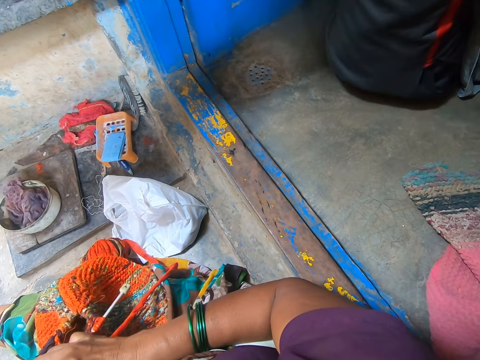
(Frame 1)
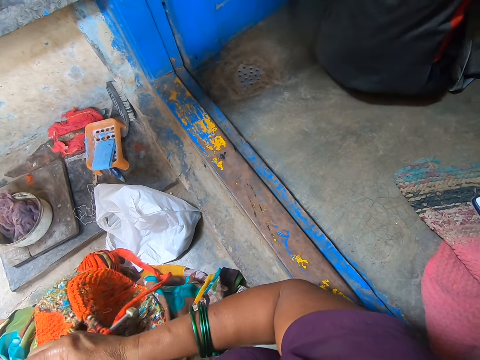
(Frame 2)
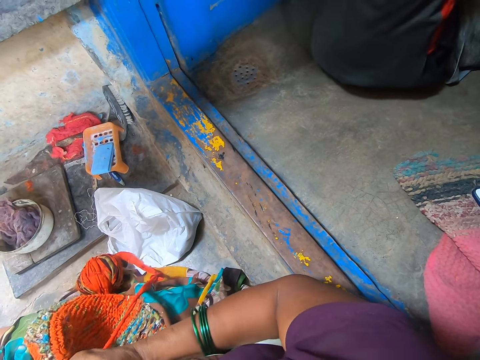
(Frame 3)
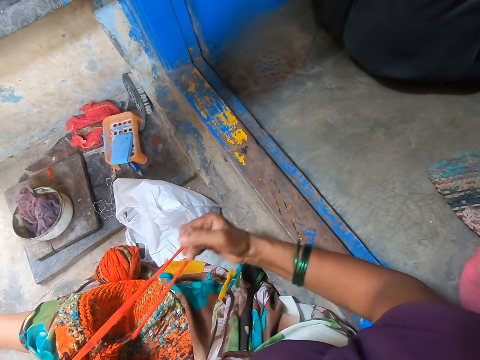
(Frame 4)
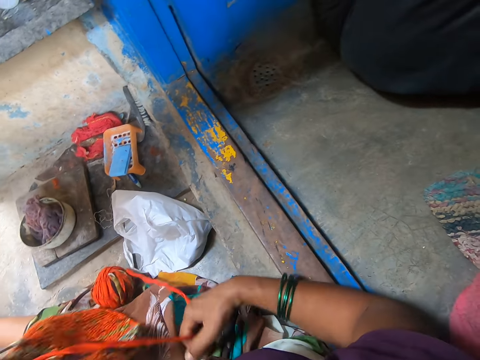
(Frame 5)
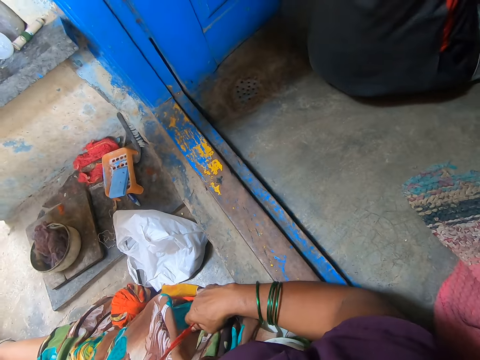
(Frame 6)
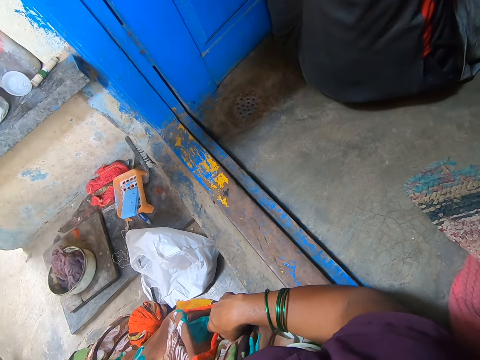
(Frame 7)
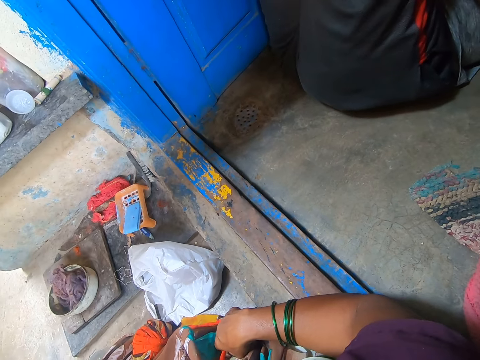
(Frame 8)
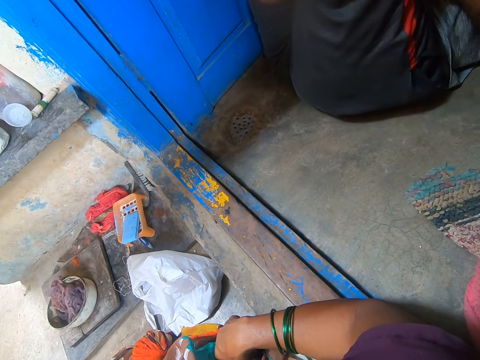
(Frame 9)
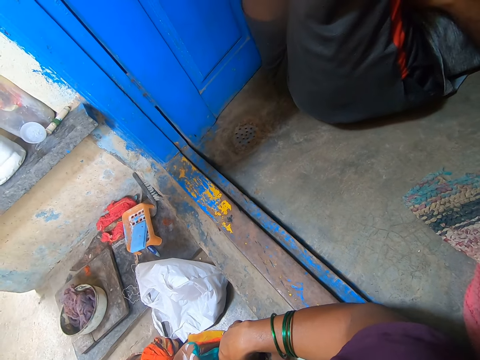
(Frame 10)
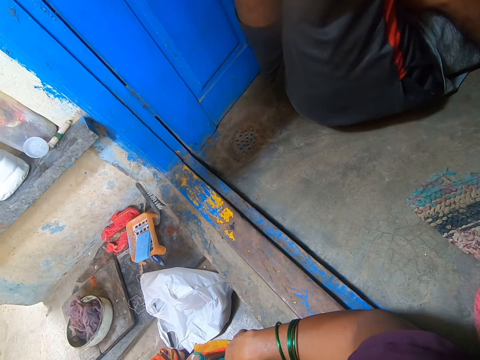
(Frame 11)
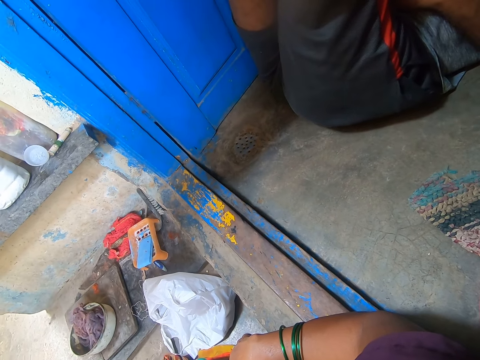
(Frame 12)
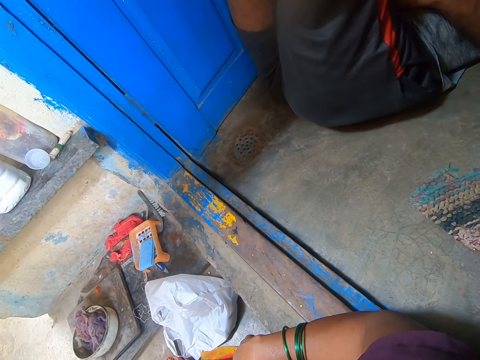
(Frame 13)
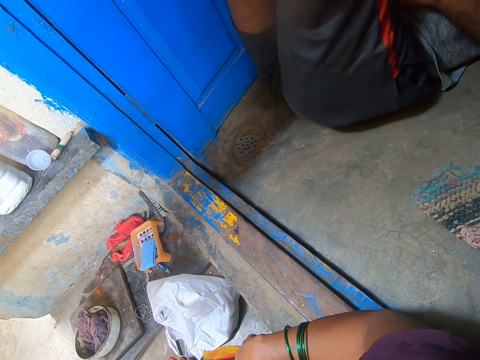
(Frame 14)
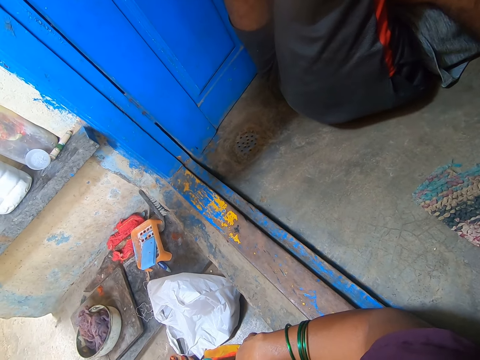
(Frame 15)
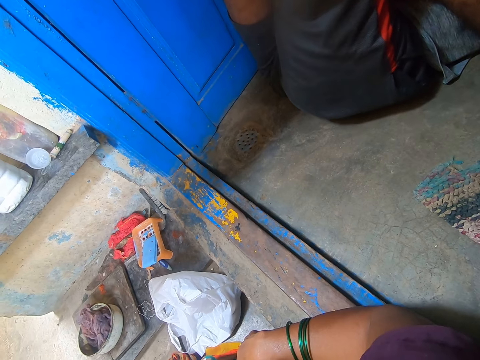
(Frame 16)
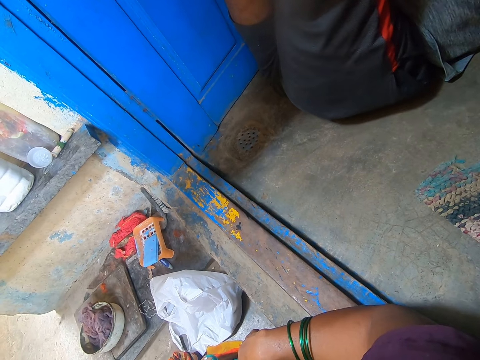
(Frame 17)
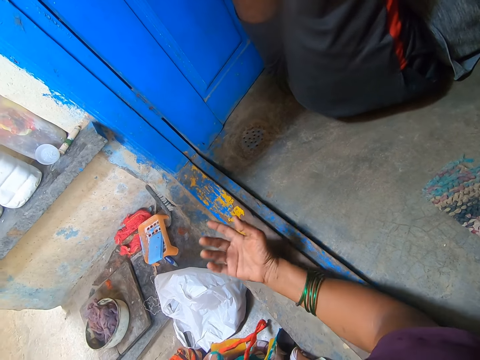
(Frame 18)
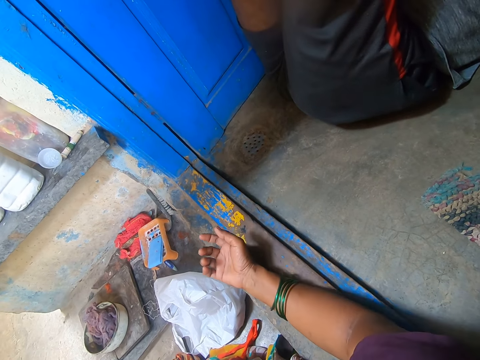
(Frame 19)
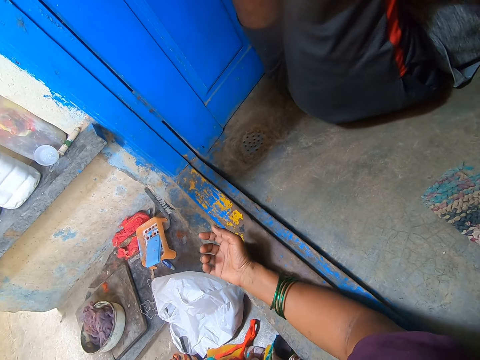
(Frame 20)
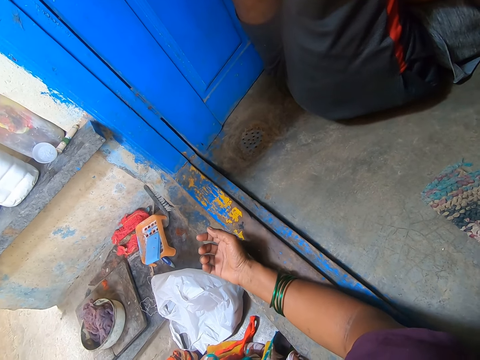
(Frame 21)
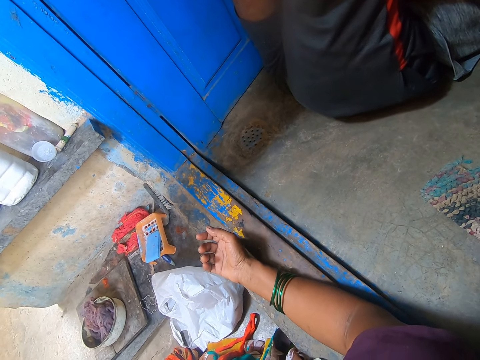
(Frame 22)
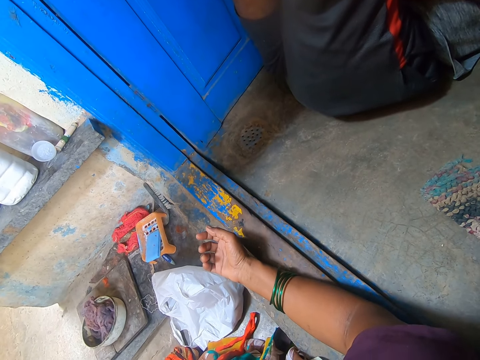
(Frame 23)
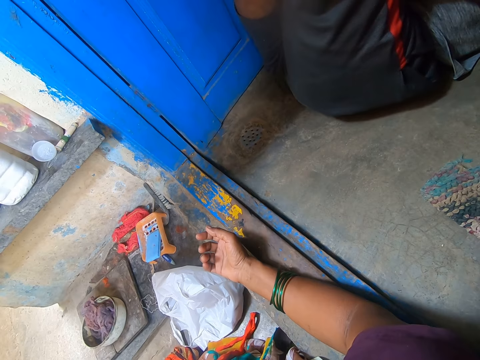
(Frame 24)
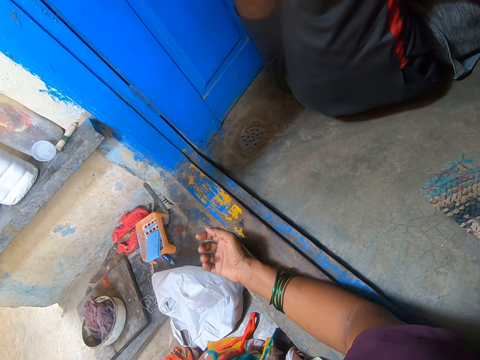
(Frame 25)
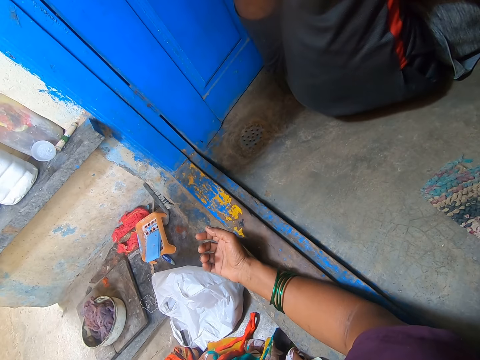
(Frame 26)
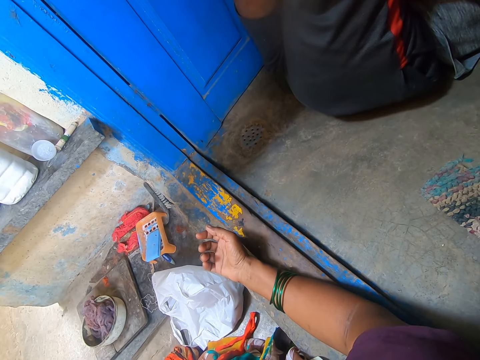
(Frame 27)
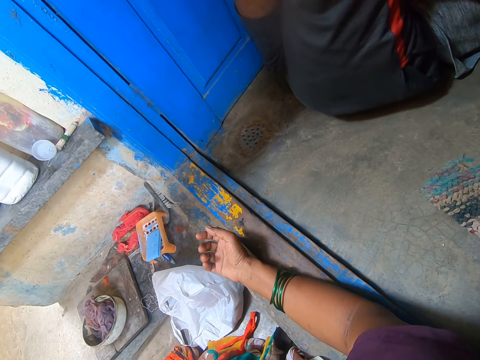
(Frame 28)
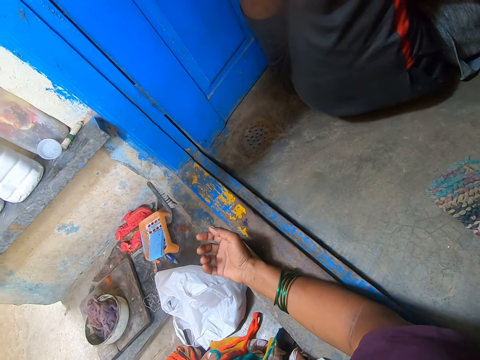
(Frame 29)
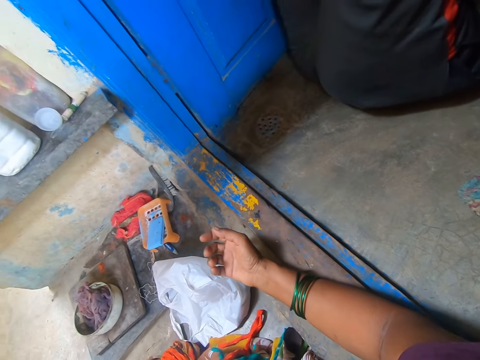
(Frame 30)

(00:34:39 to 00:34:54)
The camera wearer stretches the yarn with her hands. She moves the camera to the right. She moves her hand.

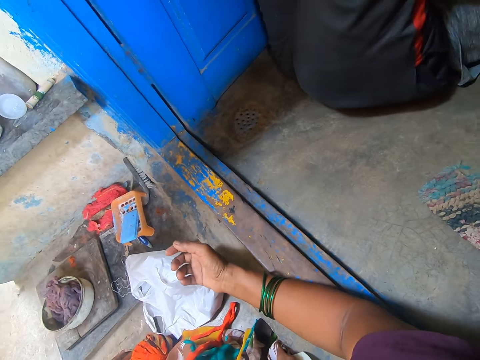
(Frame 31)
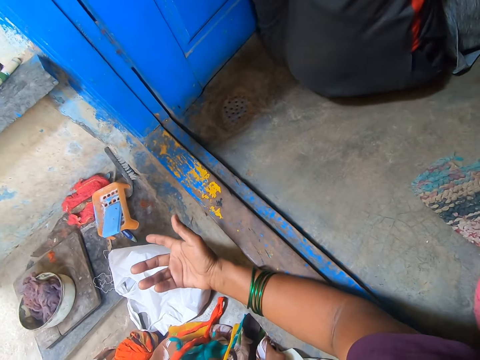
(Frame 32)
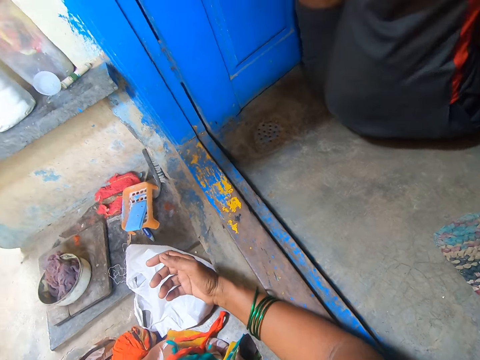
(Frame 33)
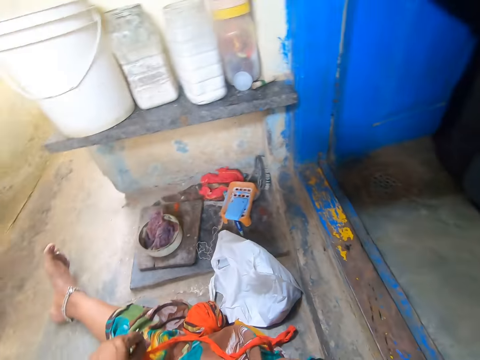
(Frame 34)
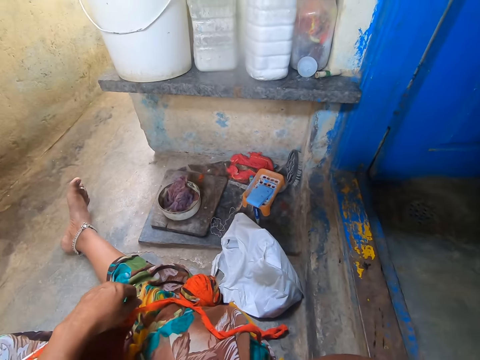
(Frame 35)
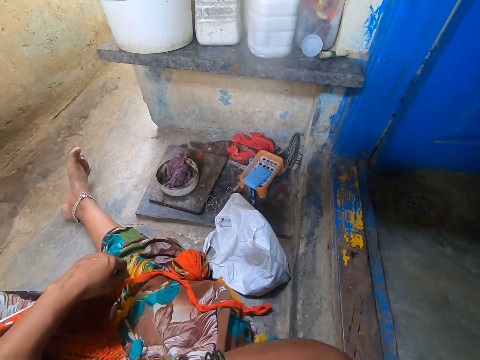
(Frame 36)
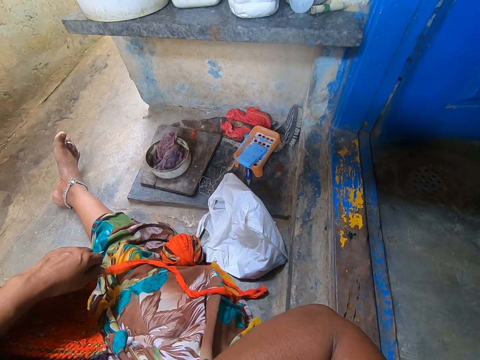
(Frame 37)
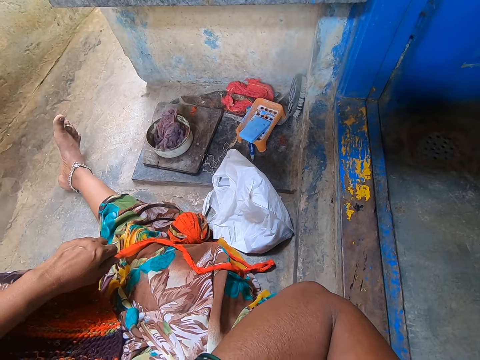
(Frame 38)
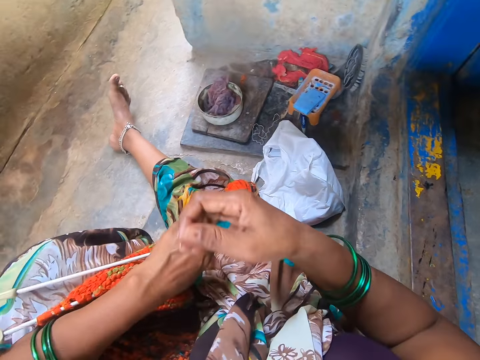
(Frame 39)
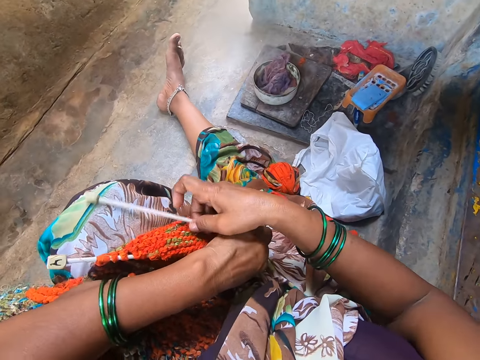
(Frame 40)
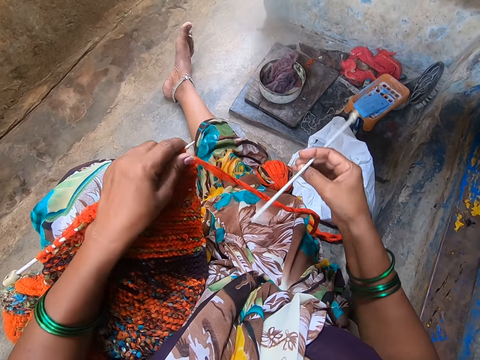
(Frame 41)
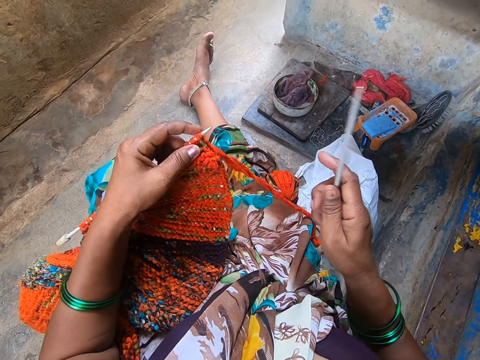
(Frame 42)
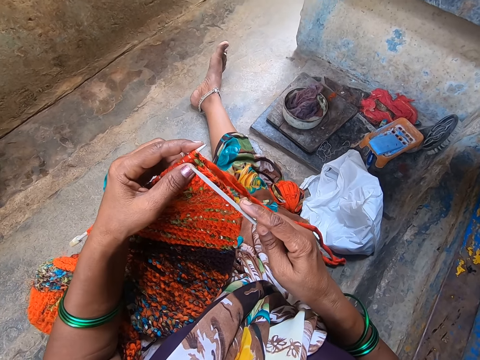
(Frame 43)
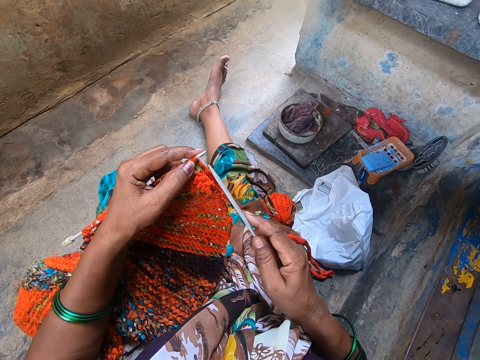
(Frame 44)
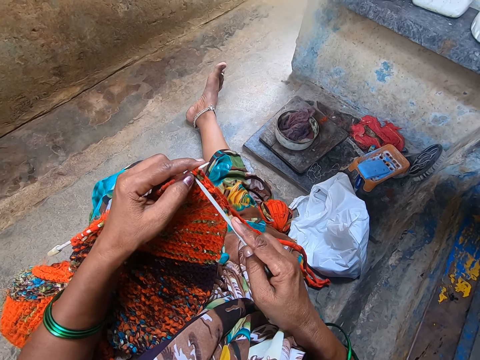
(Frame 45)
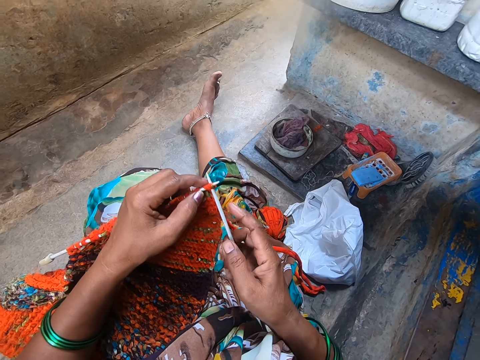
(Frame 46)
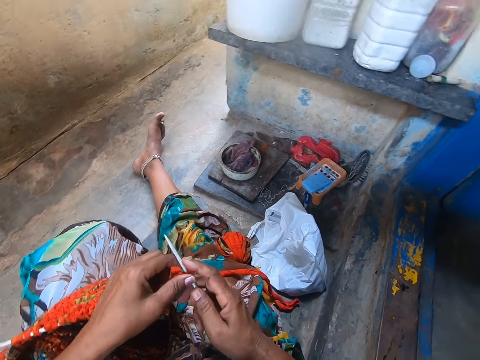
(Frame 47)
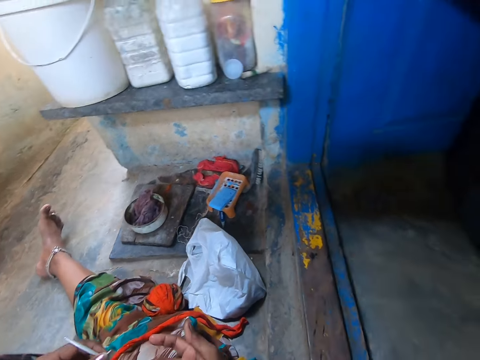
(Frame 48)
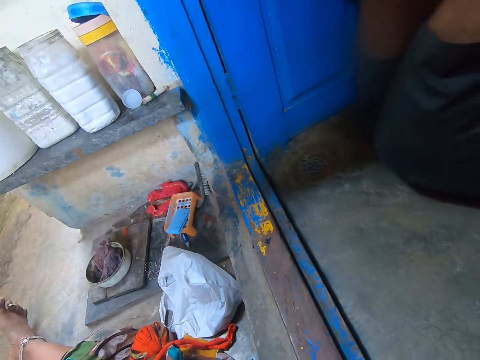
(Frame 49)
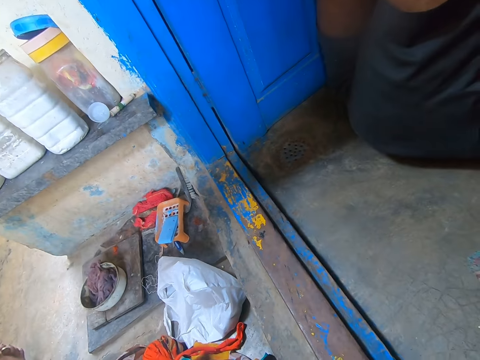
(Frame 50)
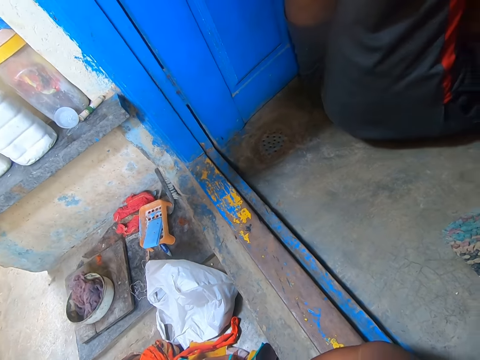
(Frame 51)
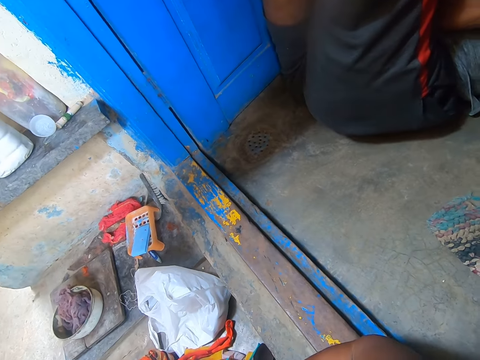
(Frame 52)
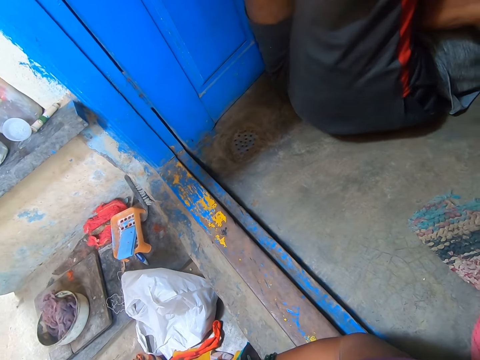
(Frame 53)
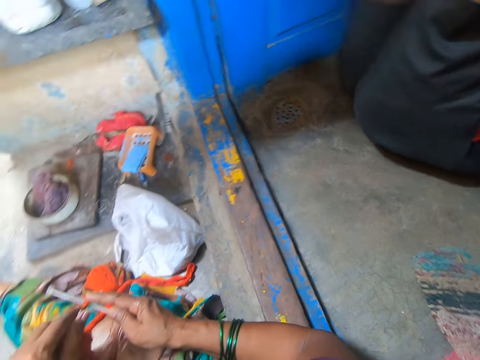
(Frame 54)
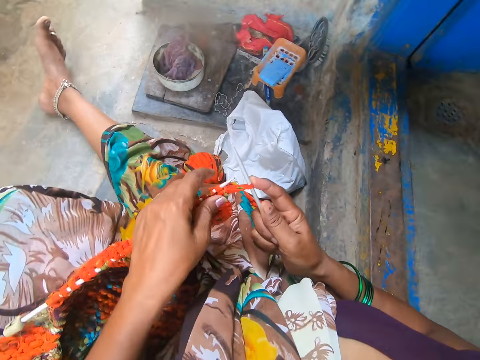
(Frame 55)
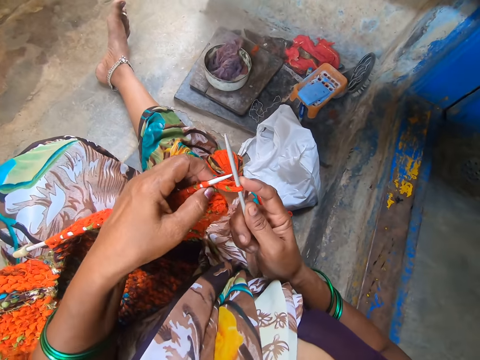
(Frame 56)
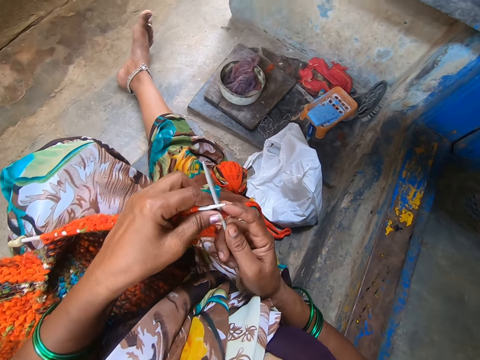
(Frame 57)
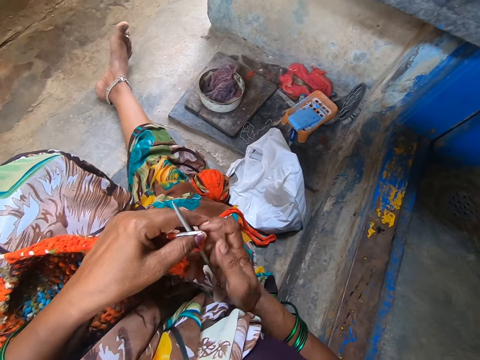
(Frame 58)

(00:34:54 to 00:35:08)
The camera wearer returns the camera. They take a weaving stick. They crochet the yarn with the crochet hook. They weave the fabric. They turn the camera to the right. They weave the fabric.
